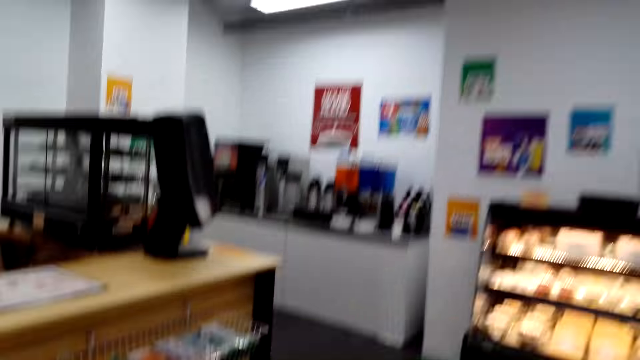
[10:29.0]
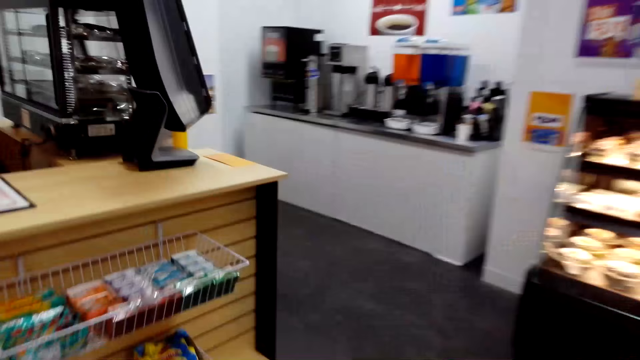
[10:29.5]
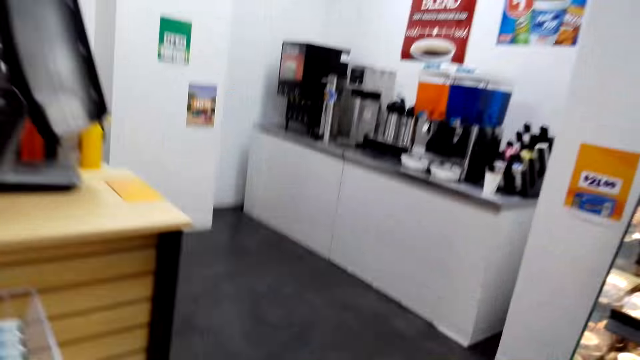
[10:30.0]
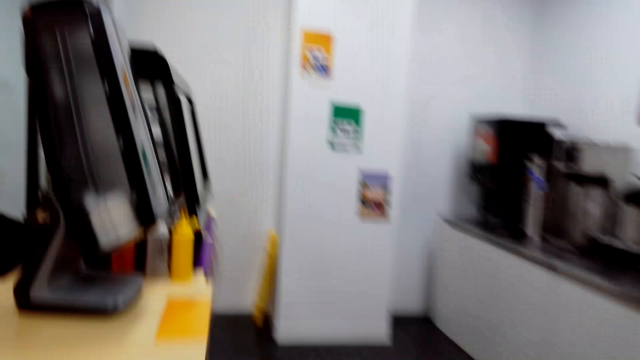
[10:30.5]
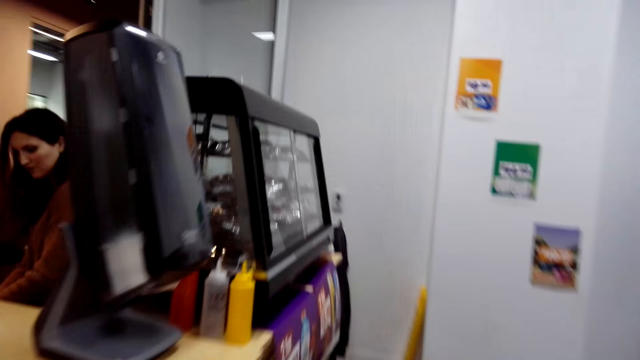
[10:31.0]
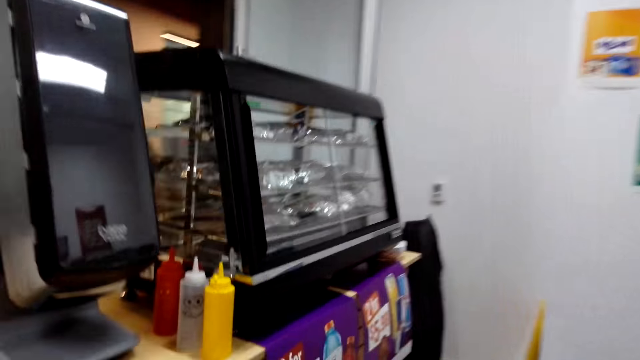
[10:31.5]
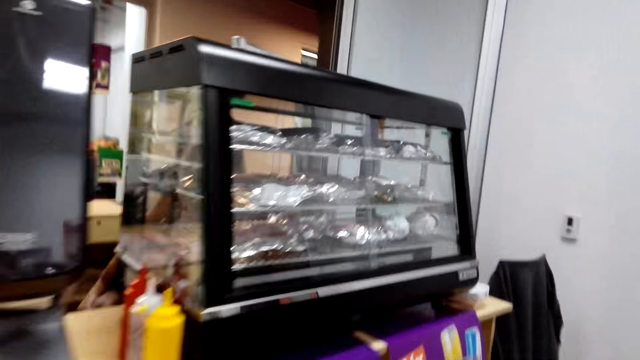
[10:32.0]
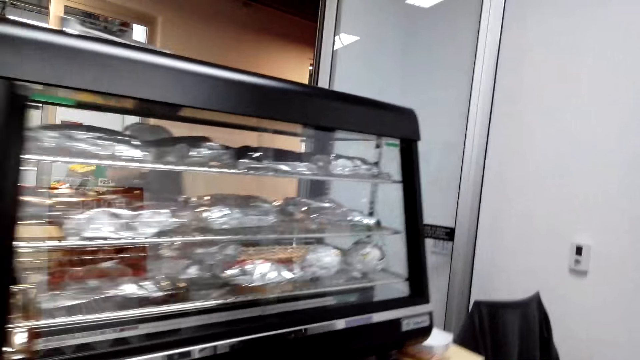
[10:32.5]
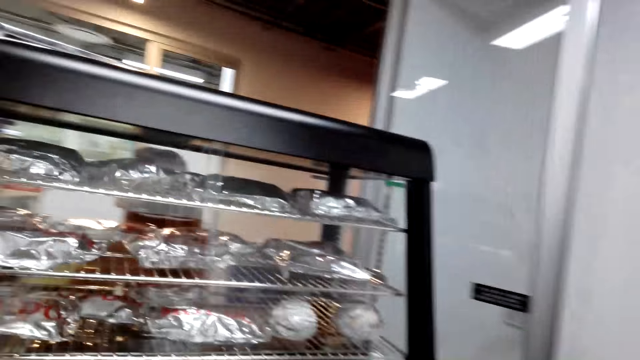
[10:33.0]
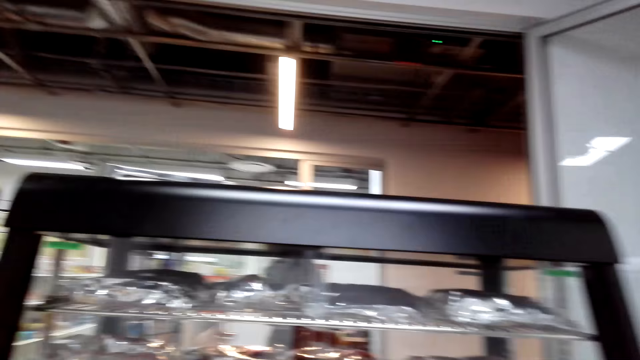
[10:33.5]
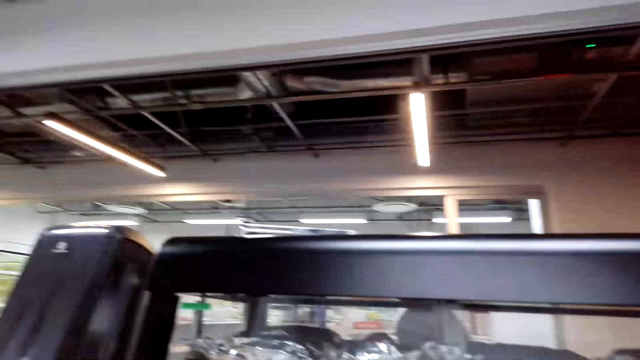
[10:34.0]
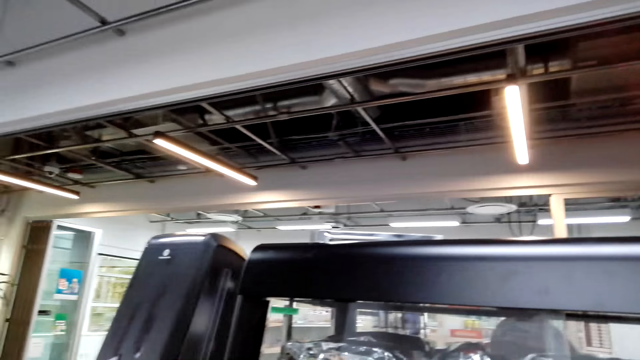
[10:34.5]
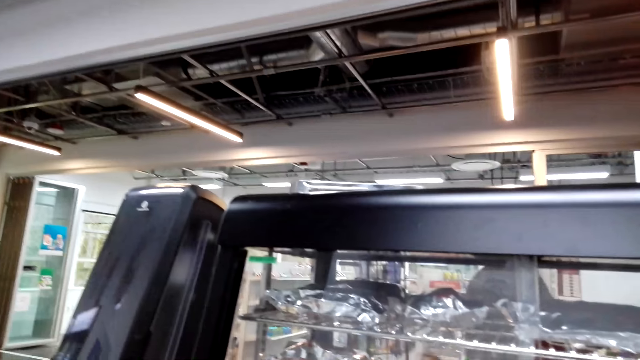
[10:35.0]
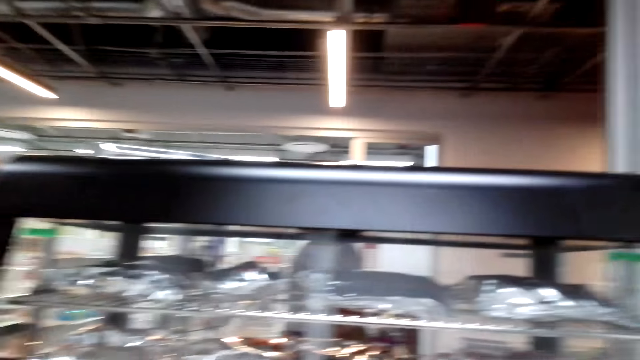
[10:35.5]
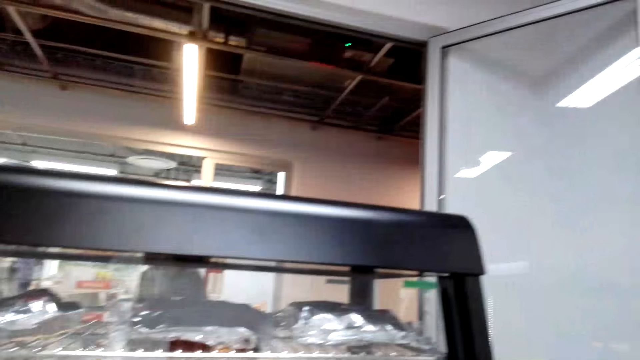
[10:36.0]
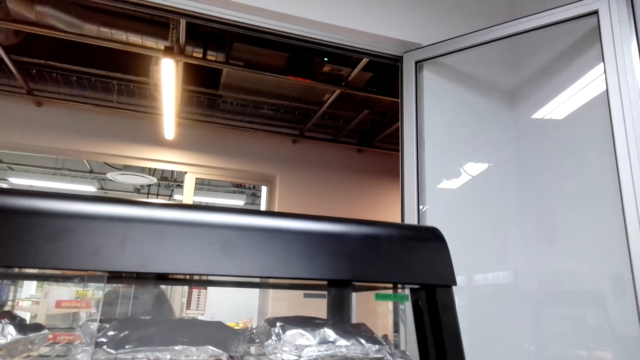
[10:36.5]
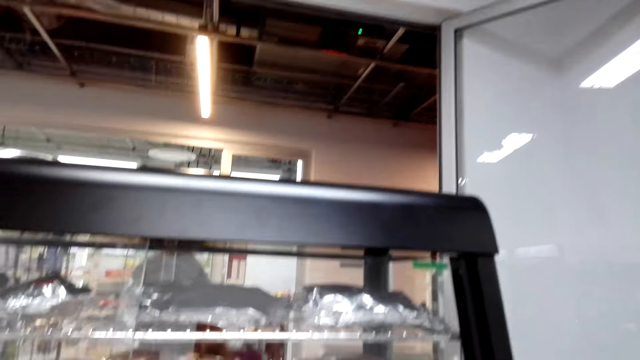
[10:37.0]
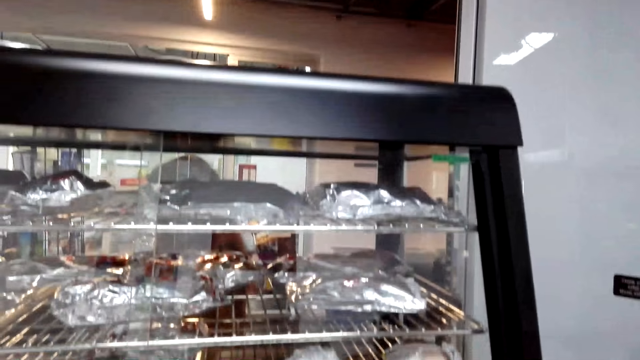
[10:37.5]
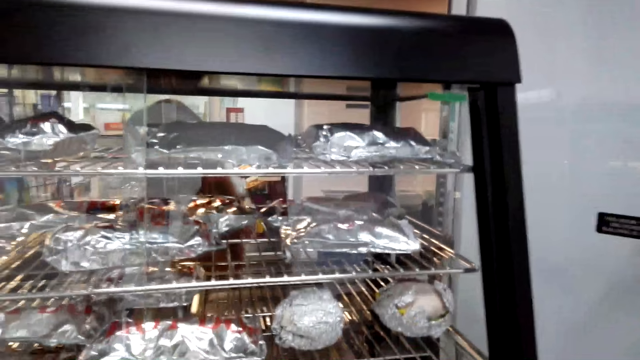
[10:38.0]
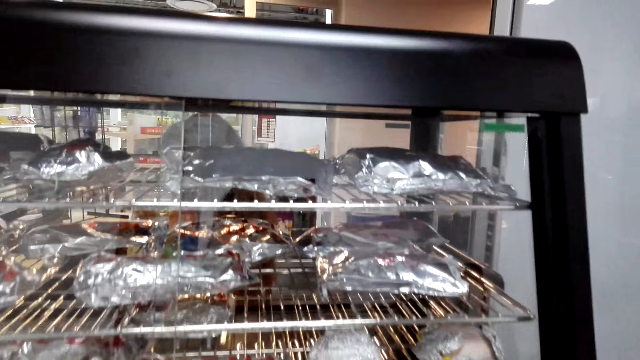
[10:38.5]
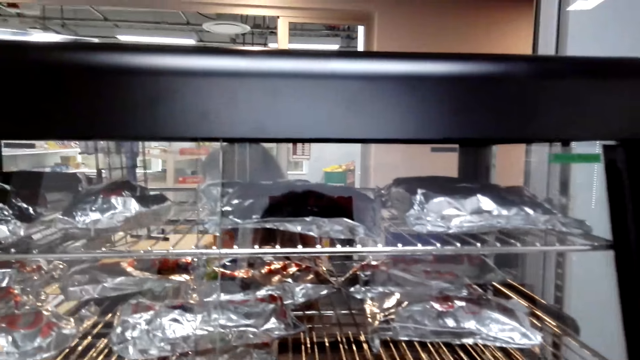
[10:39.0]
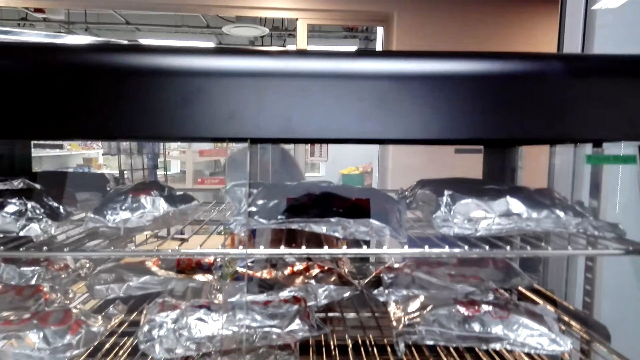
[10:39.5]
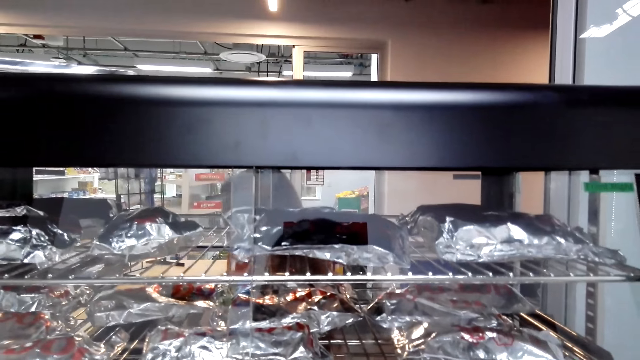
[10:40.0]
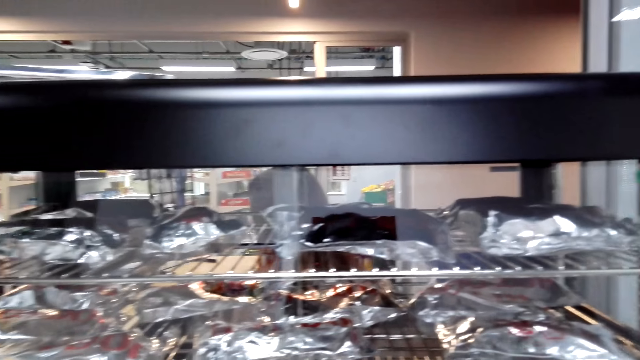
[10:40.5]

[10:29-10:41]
The camera wearer walks towards the display warmer. They look at the food in the display warmer.

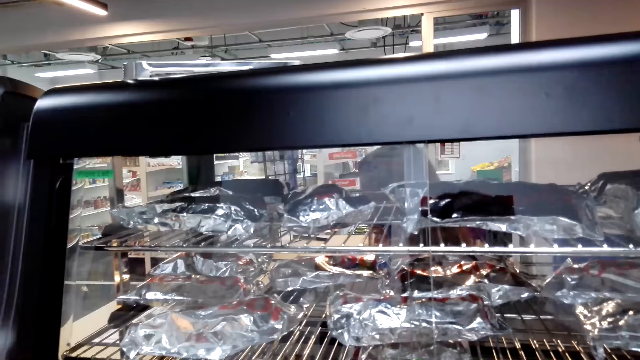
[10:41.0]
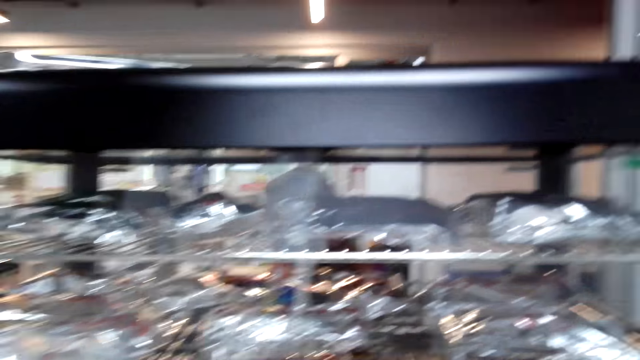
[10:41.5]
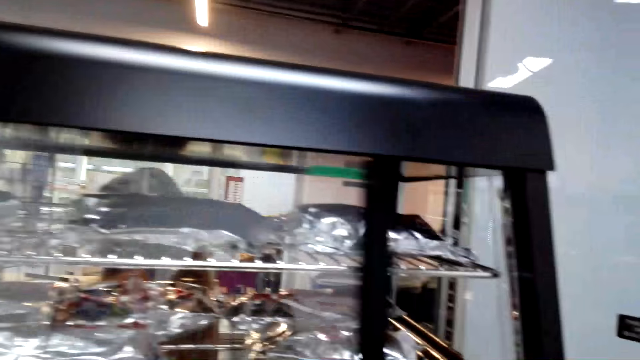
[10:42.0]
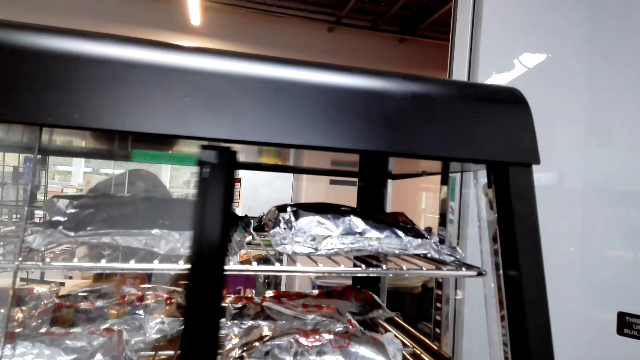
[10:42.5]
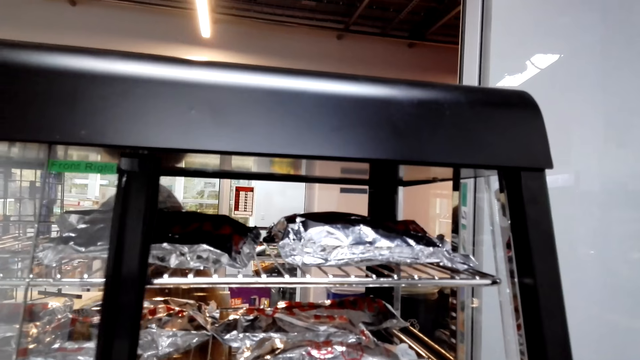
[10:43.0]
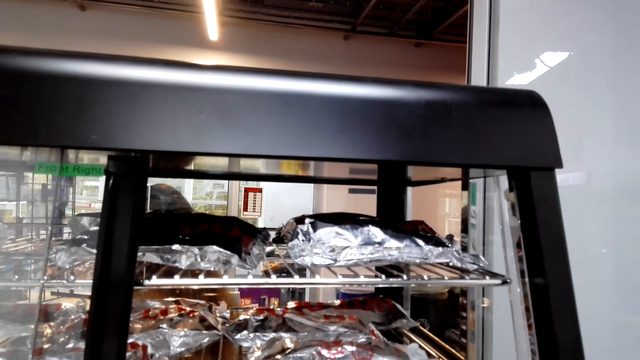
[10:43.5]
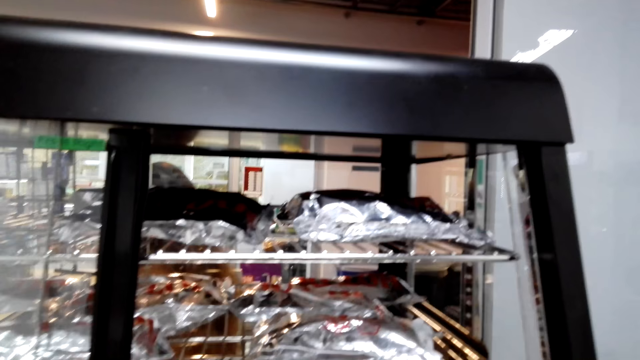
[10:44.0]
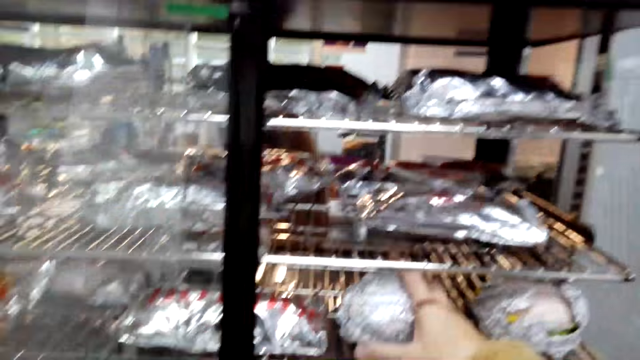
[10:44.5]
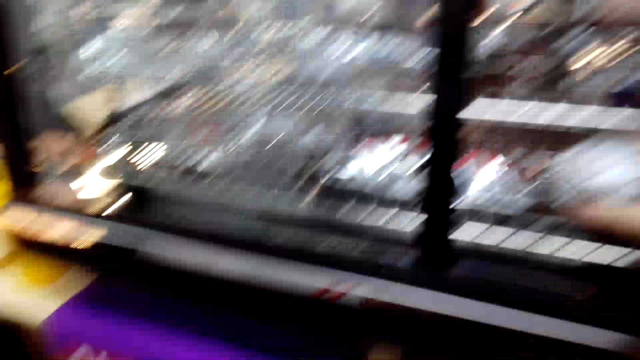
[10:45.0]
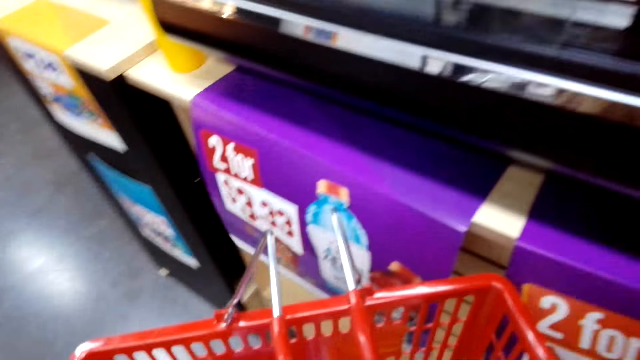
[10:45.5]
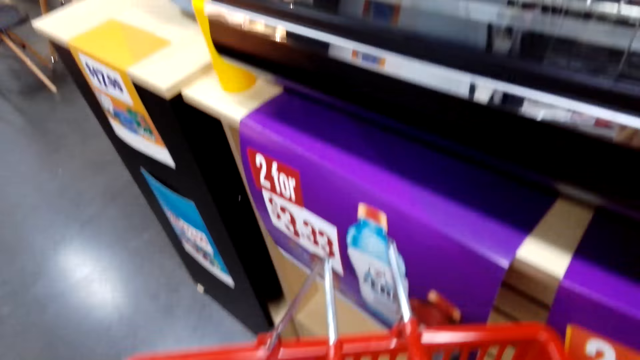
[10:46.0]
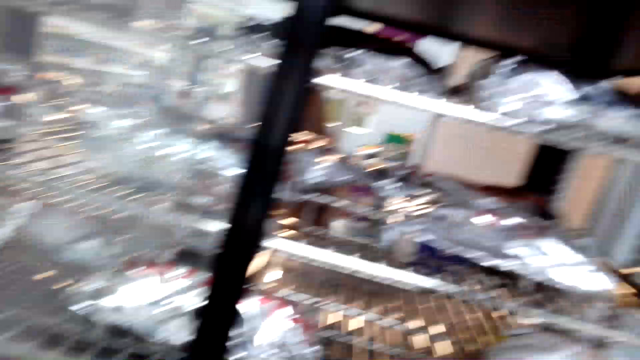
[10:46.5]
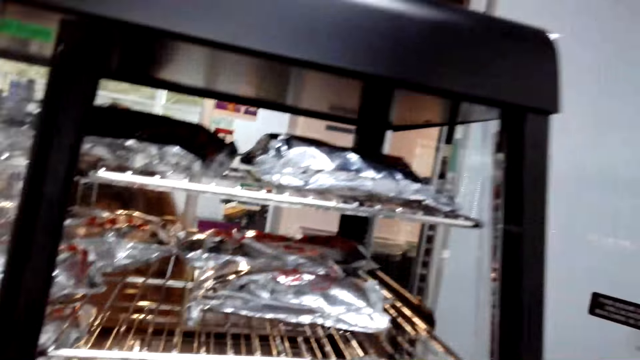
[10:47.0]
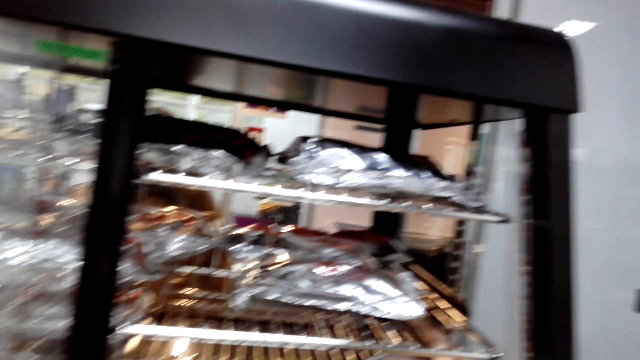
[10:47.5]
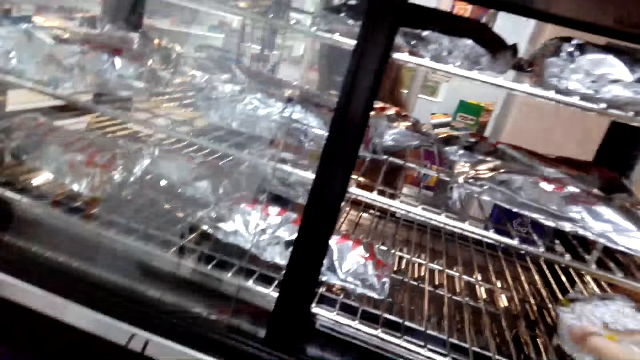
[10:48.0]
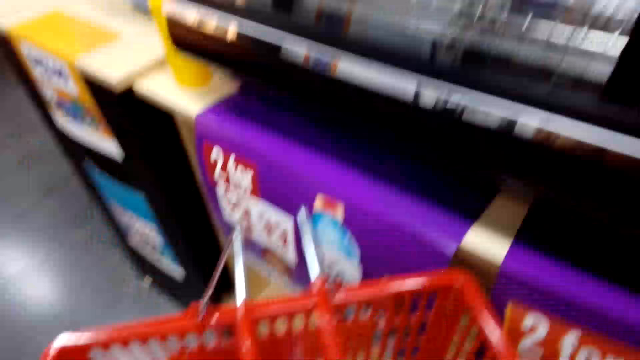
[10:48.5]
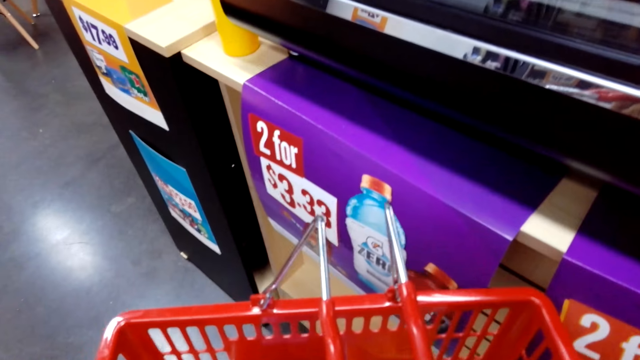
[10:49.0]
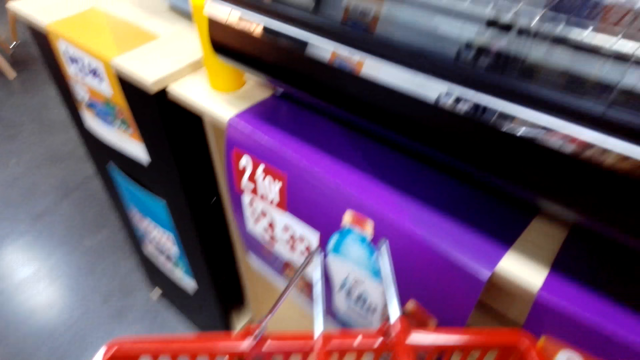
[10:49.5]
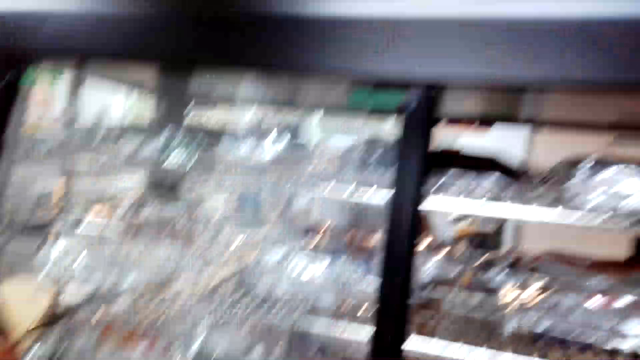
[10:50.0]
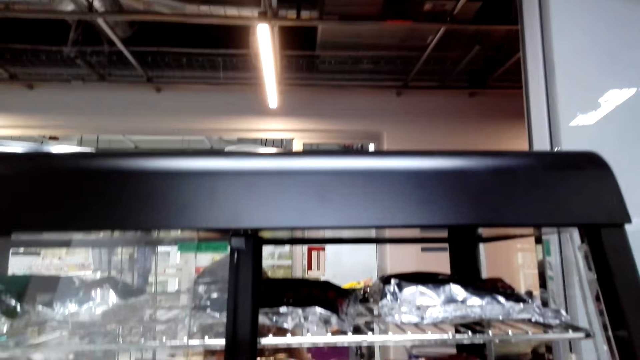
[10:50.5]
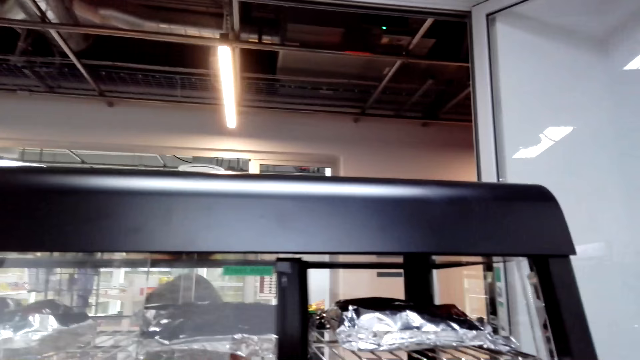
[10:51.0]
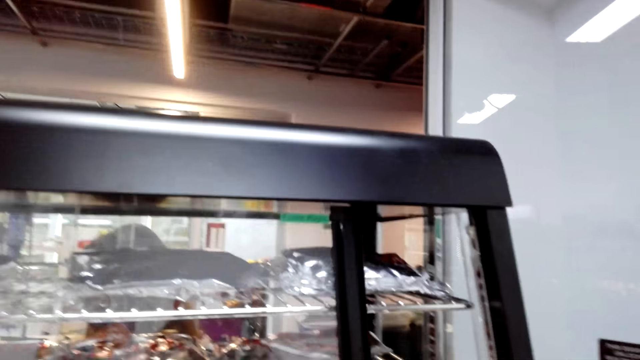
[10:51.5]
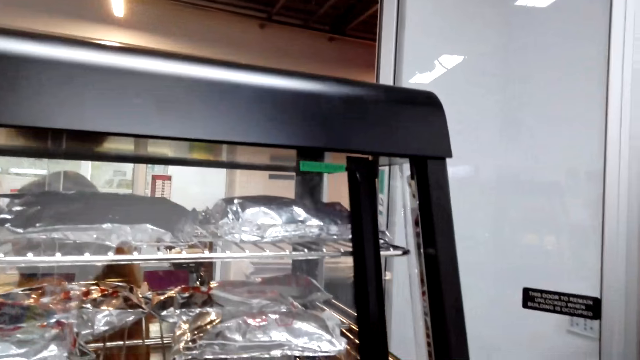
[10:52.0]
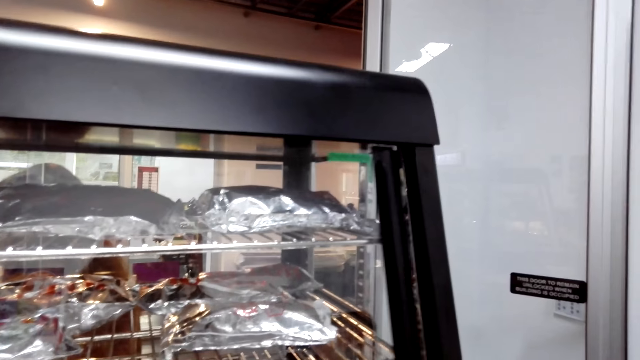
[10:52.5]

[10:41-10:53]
The camera wearer opens the display warmer. They stare around. They take out a hot dog from the display warmer. They put the hot dog to the tray bucket. They pick another hot dog from the display warmer. They put the hot dog to the tray bucket. They close the display warmer.
